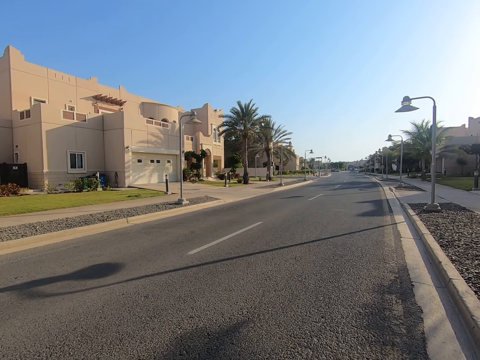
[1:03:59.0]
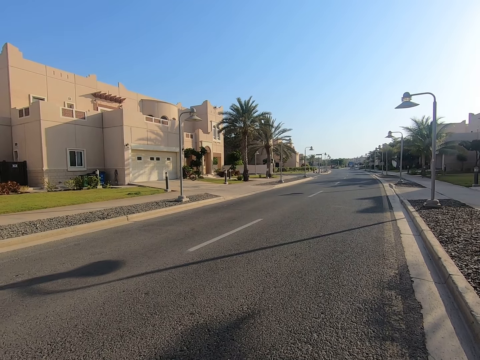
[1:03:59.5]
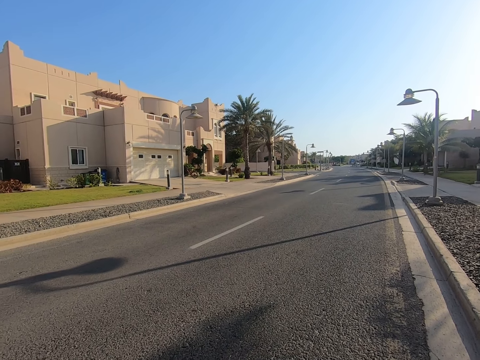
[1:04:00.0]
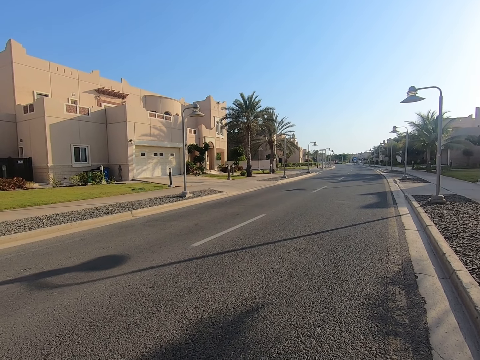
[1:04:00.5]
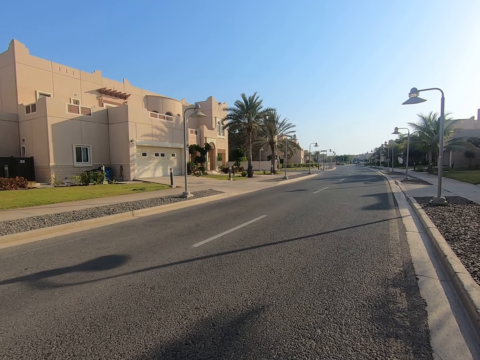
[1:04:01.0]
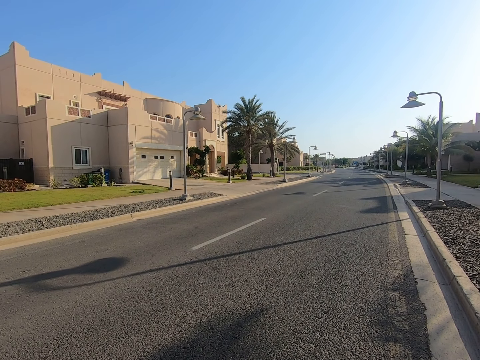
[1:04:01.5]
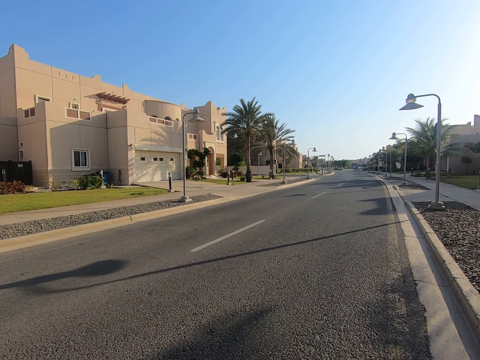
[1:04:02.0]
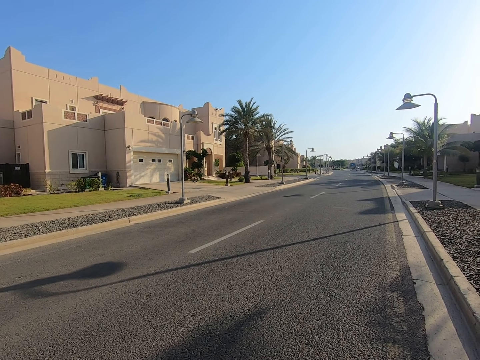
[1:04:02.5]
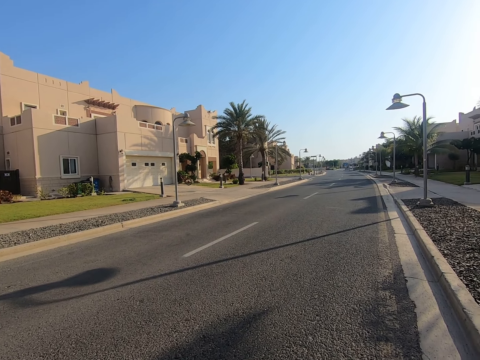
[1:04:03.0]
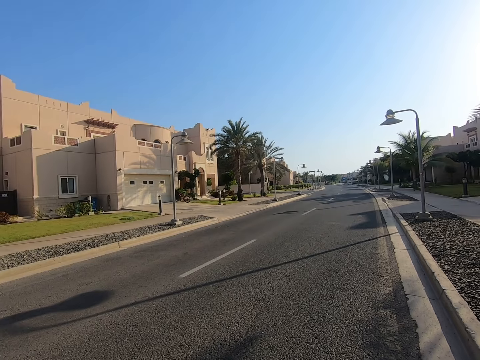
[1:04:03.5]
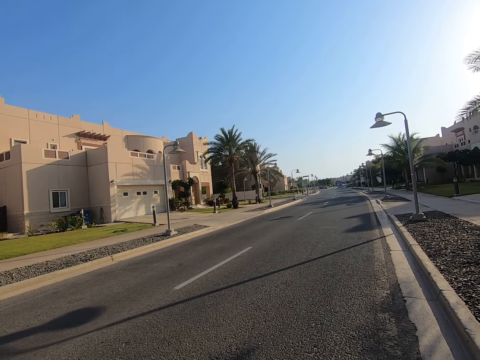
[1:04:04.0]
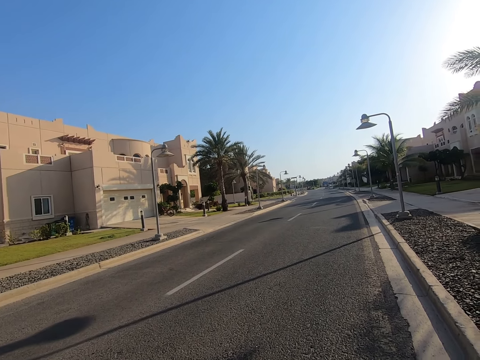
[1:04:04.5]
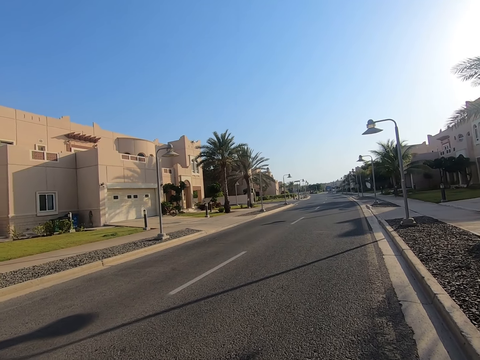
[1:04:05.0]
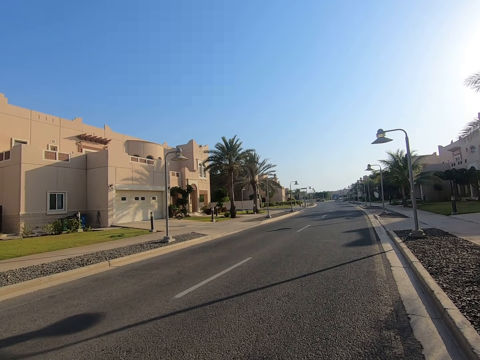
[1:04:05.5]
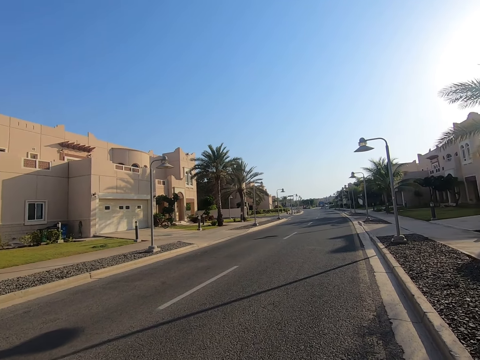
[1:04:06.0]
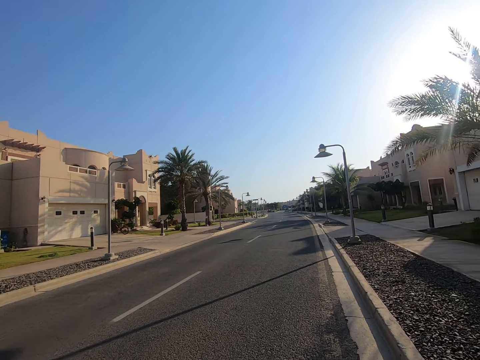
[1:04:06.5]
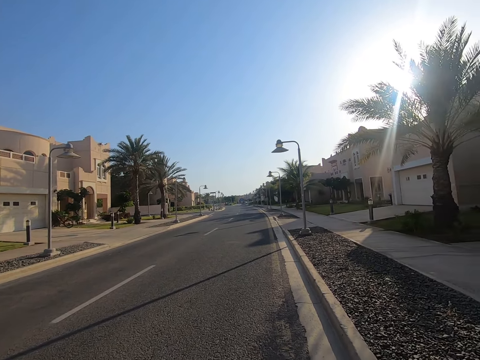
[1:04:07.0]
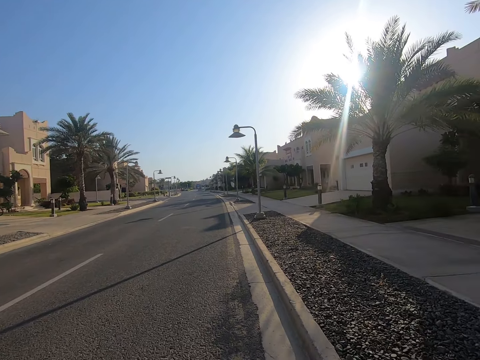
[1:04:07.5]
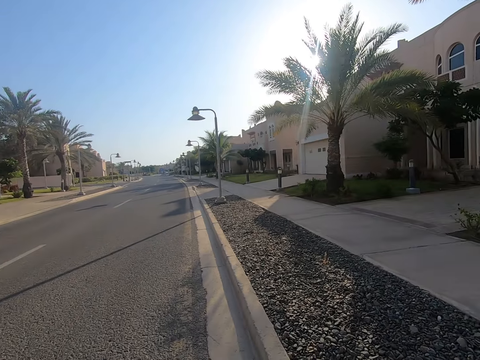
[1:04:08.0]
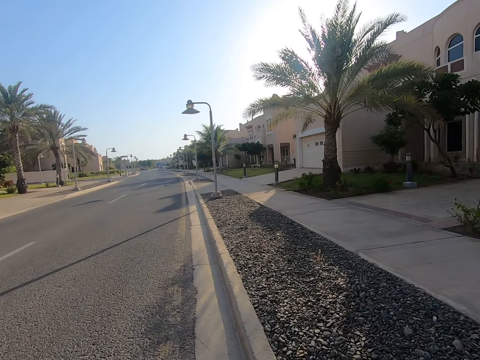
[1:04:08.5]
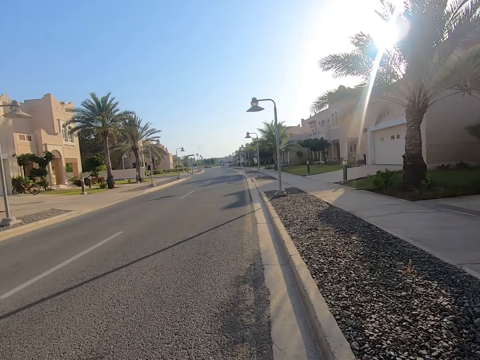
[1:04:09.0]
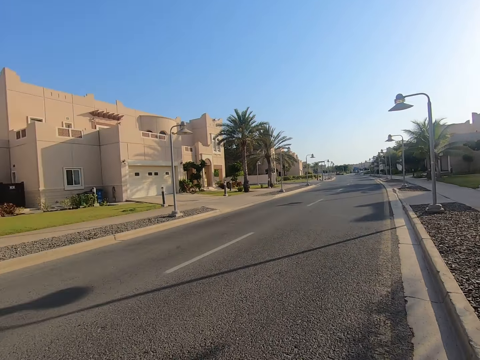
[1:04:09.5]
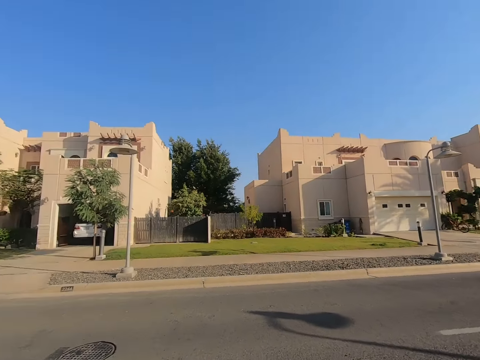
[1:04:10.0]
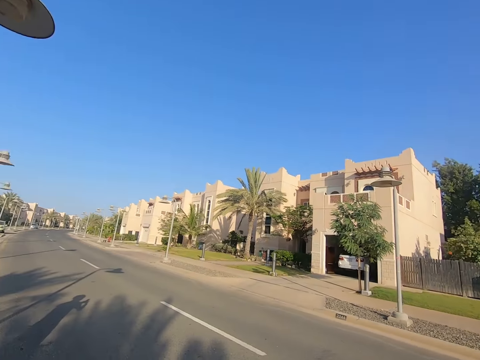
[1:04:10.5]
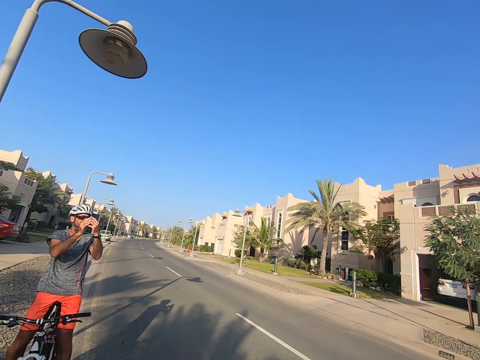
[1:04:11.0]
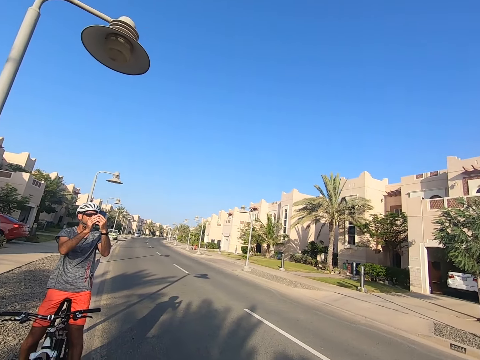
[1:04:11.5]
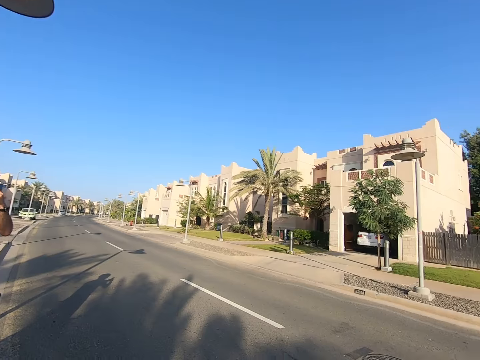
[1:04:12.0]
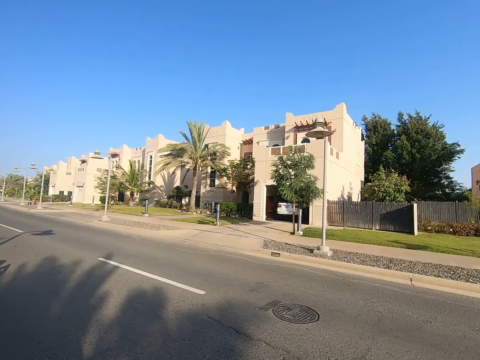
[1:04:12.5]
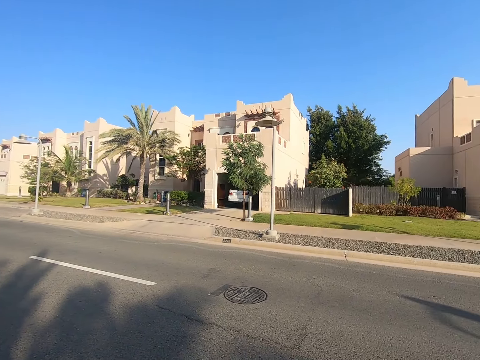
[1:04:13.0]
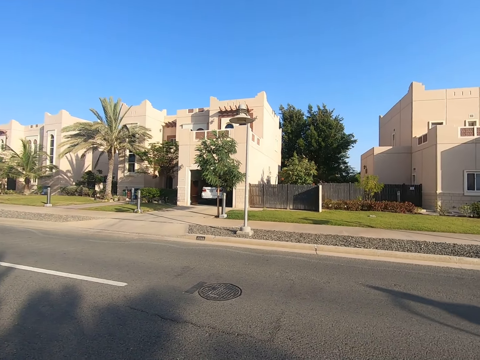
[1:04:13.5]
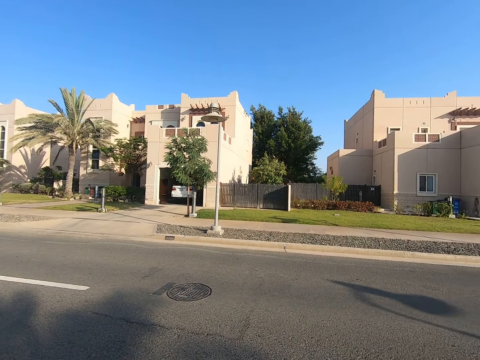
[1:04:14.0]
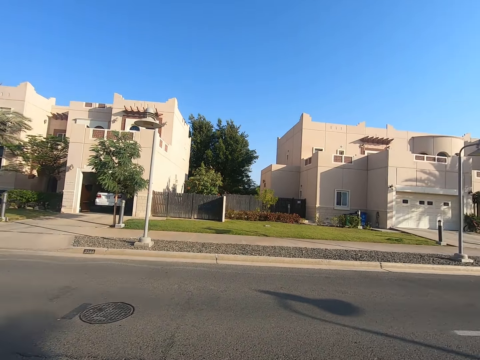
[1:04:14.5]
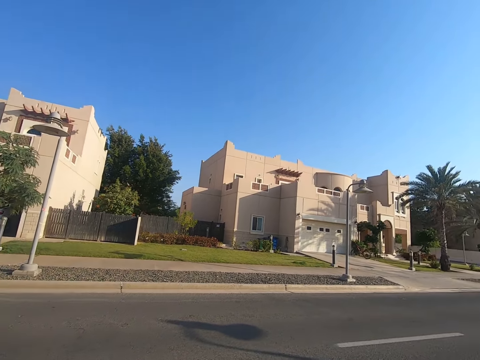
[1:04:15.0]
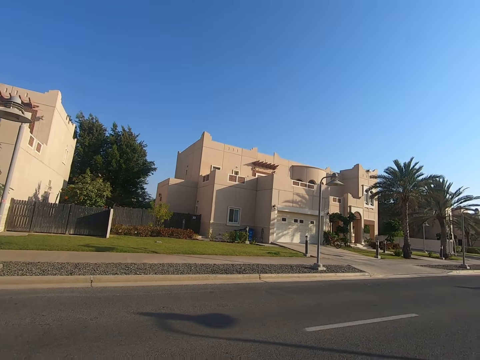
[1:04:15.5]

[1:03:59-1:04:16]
The camera wearer looks around. They look at a man.

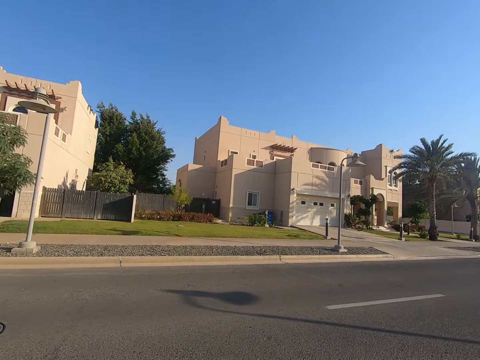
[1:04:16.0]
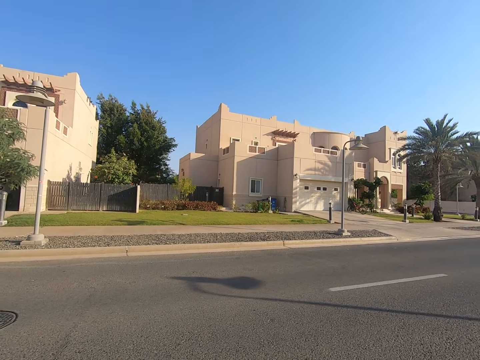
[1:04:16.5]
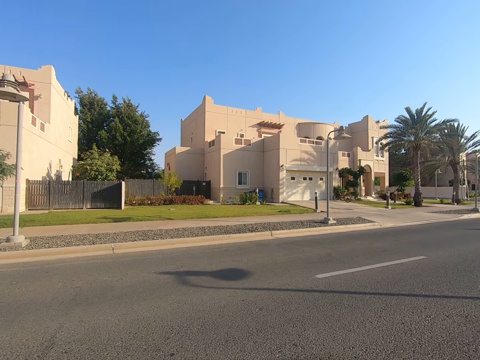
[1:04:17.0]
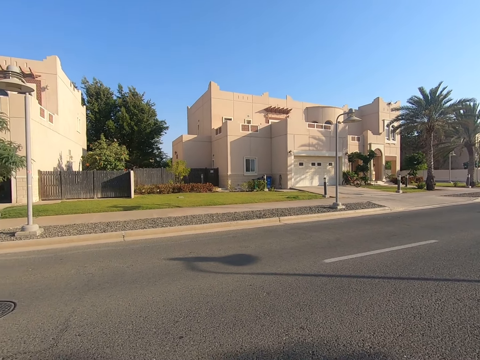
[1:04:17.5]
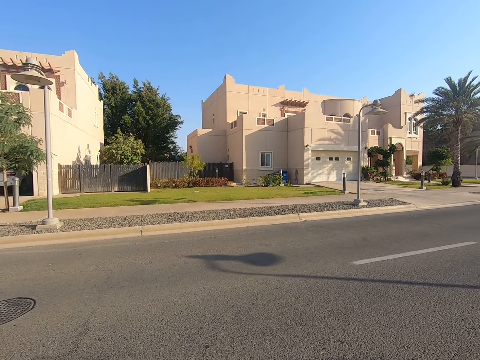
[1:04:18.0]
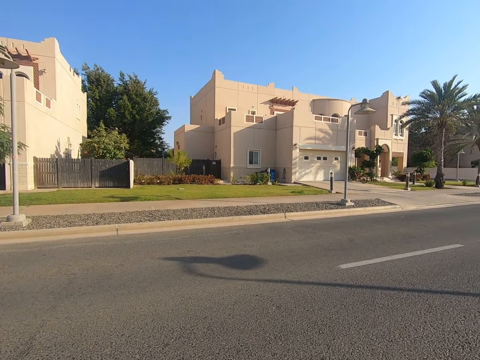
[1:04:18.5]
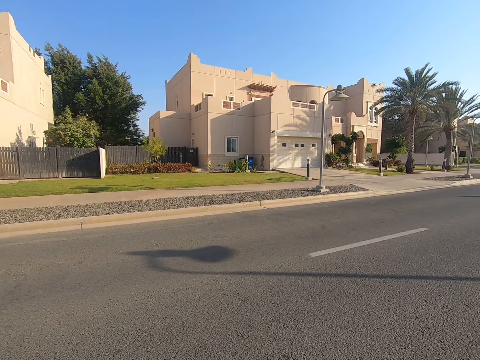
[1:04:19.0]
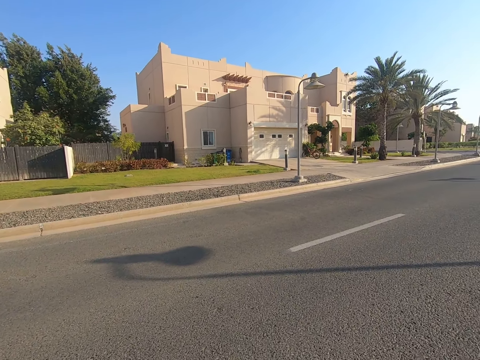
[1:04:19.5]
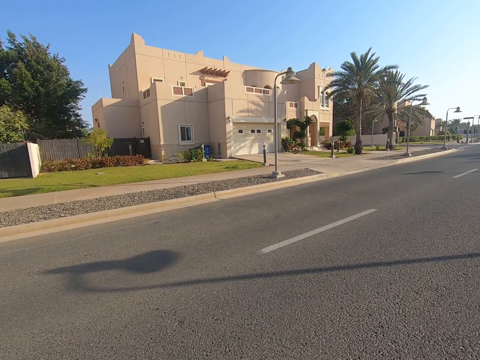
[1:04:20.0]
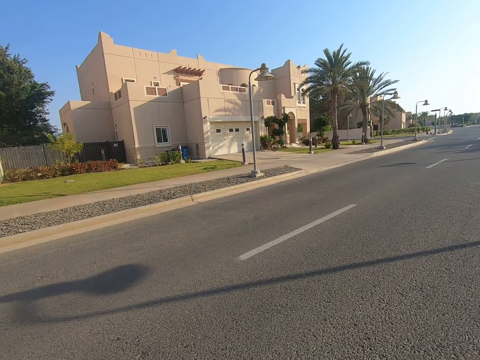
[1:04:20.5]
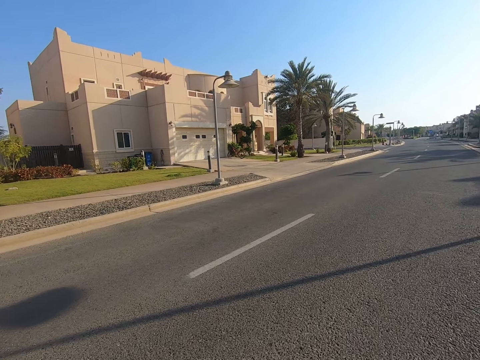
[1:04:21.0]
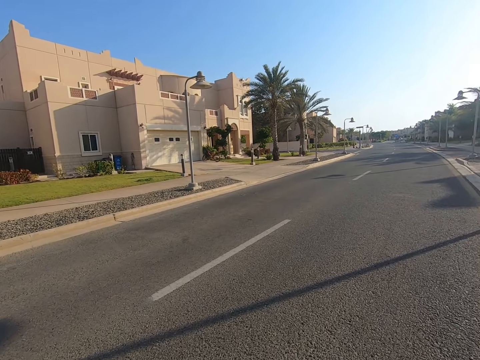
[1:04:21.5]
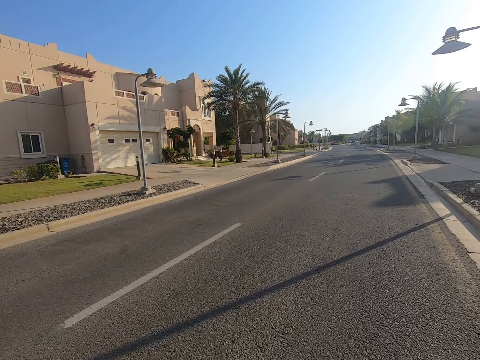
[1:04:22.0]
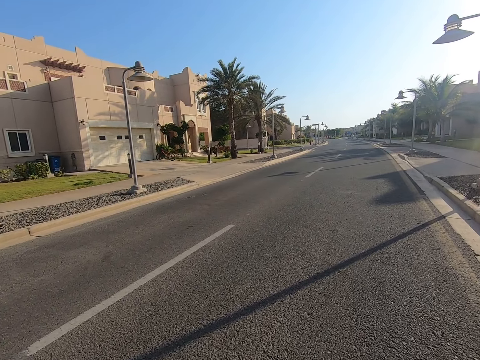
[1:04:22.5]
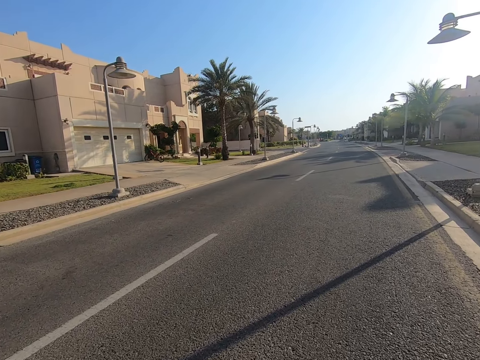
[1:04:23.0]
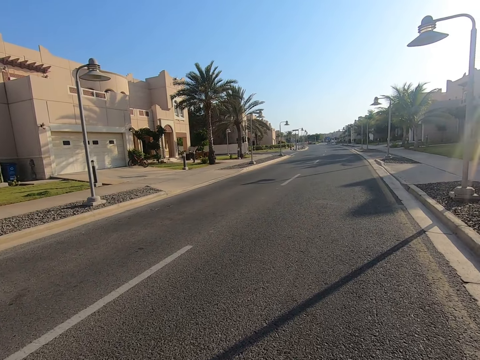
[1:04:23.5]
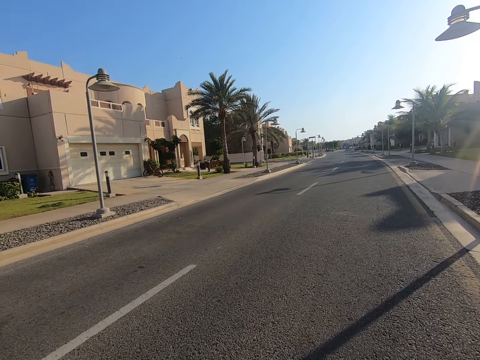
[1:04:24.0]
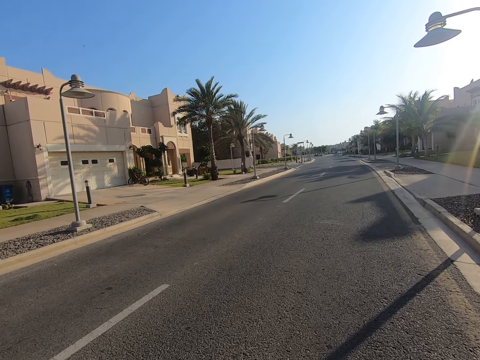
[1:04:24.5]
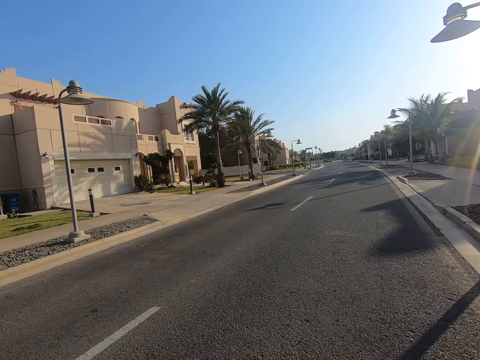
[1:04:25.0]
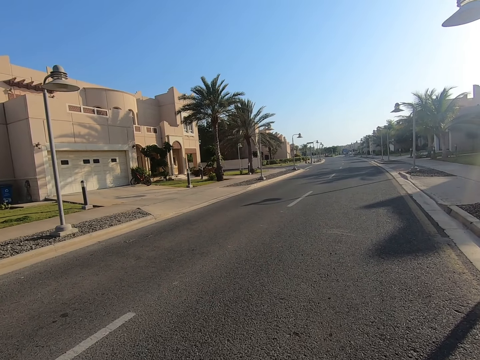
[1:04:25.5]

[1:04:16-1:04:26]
The camera wearer rides the bike on the road. They ride.
